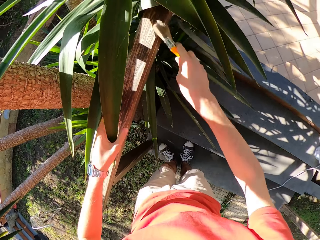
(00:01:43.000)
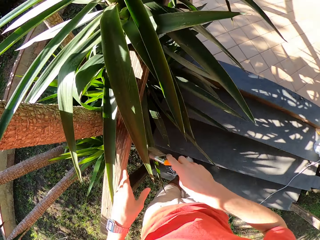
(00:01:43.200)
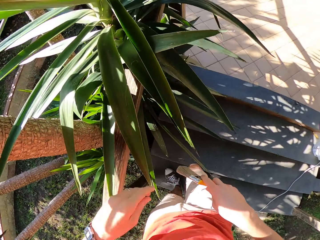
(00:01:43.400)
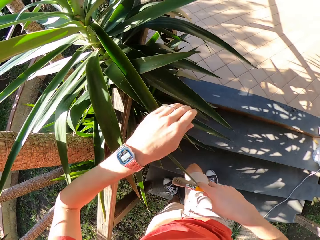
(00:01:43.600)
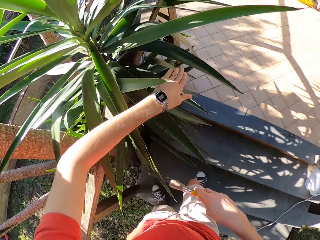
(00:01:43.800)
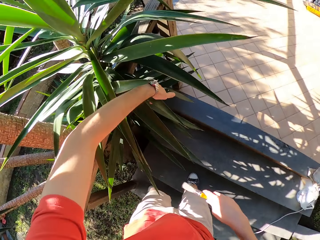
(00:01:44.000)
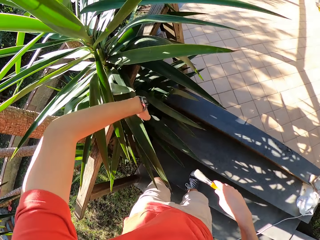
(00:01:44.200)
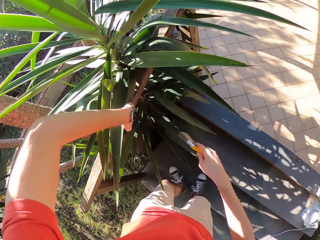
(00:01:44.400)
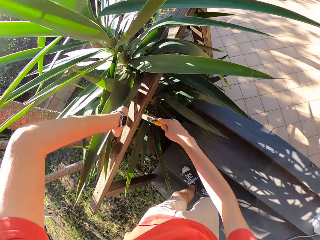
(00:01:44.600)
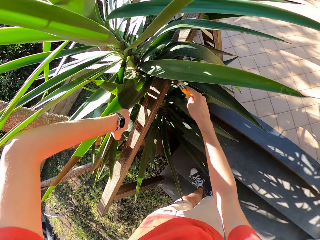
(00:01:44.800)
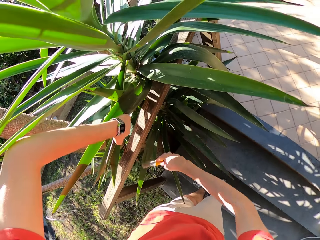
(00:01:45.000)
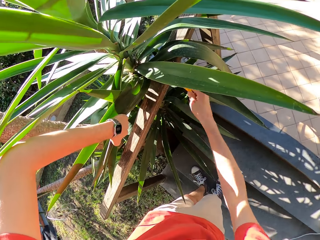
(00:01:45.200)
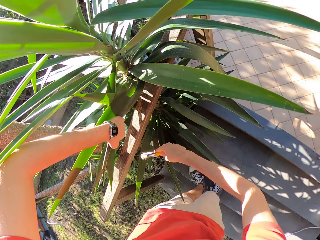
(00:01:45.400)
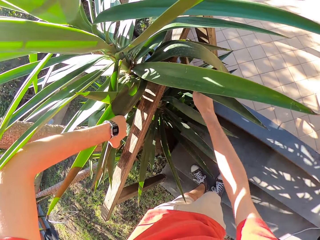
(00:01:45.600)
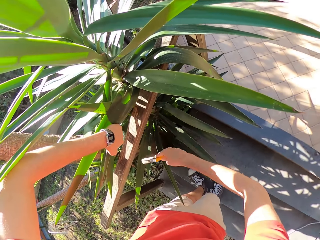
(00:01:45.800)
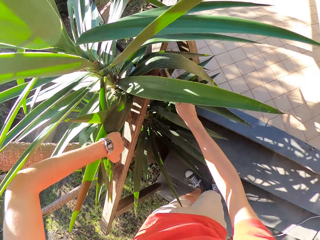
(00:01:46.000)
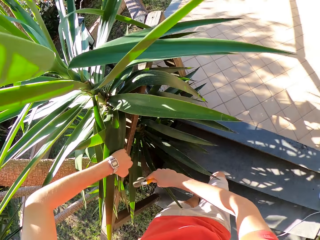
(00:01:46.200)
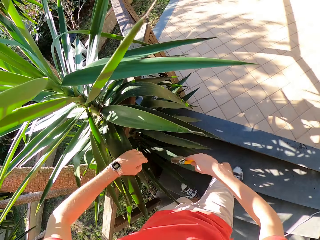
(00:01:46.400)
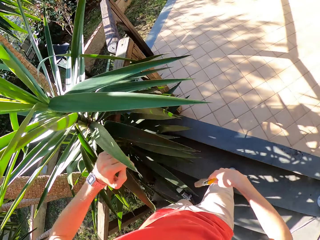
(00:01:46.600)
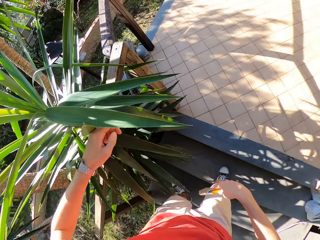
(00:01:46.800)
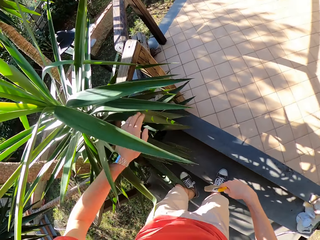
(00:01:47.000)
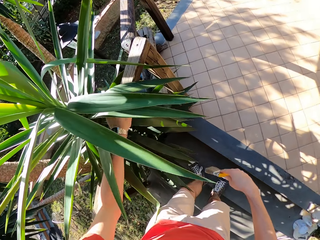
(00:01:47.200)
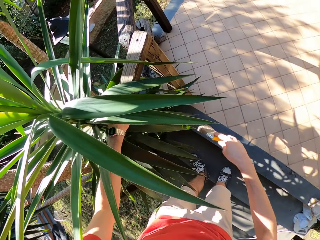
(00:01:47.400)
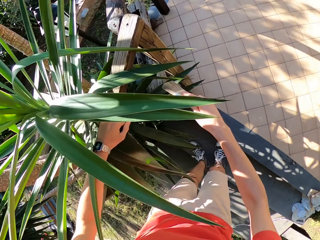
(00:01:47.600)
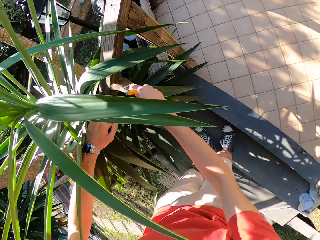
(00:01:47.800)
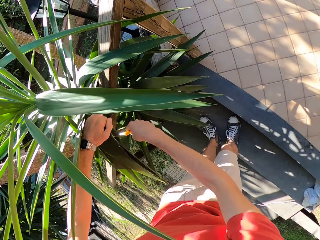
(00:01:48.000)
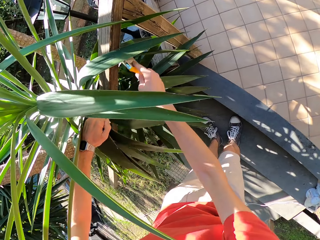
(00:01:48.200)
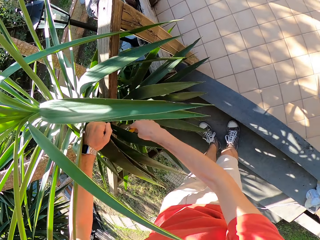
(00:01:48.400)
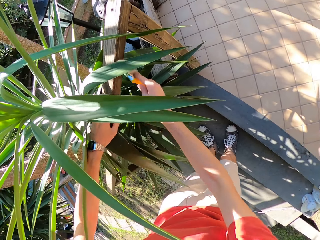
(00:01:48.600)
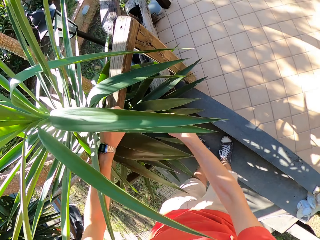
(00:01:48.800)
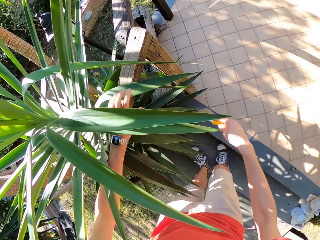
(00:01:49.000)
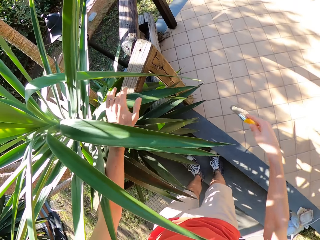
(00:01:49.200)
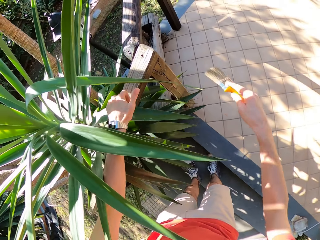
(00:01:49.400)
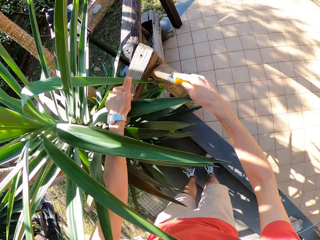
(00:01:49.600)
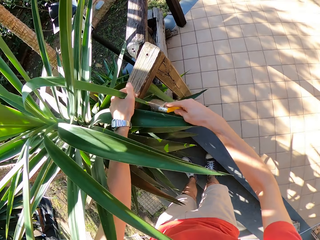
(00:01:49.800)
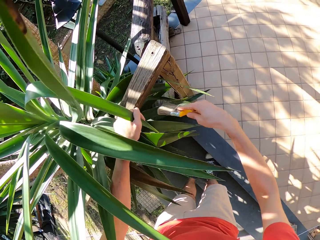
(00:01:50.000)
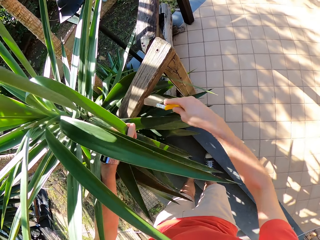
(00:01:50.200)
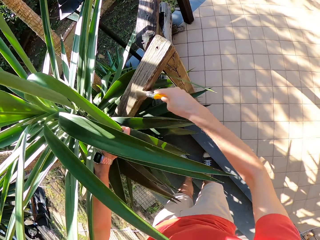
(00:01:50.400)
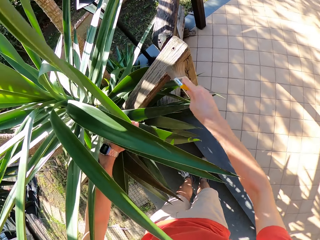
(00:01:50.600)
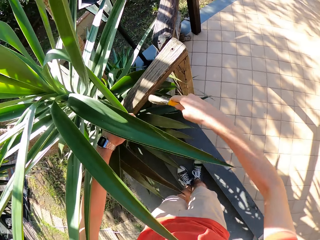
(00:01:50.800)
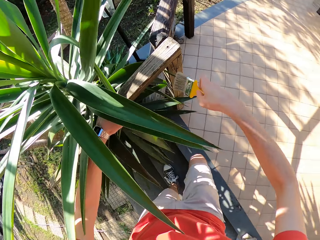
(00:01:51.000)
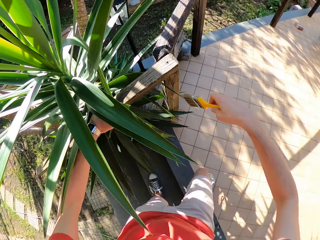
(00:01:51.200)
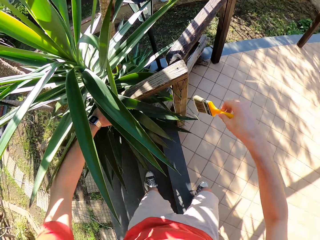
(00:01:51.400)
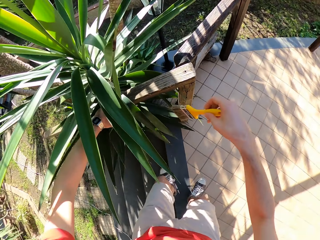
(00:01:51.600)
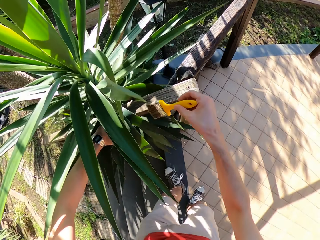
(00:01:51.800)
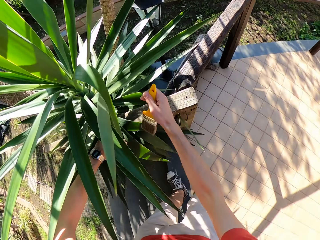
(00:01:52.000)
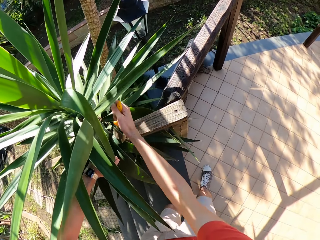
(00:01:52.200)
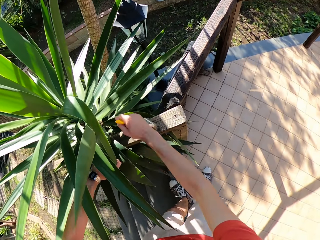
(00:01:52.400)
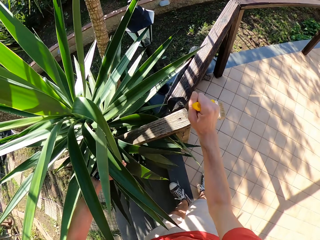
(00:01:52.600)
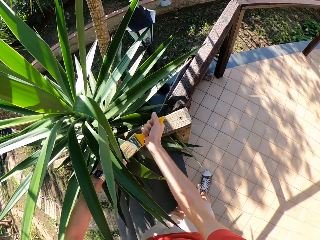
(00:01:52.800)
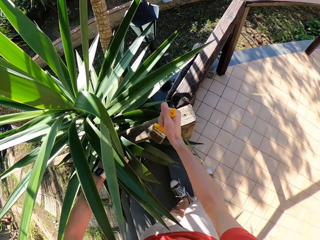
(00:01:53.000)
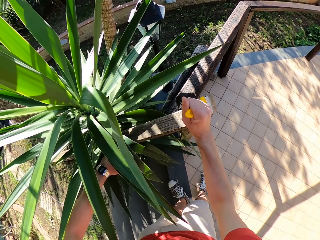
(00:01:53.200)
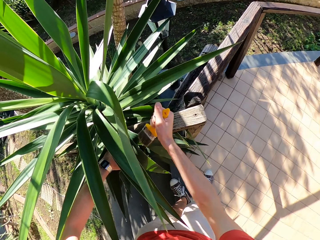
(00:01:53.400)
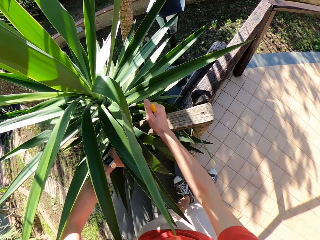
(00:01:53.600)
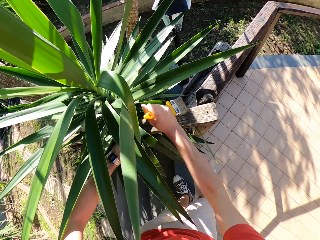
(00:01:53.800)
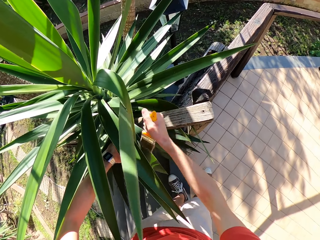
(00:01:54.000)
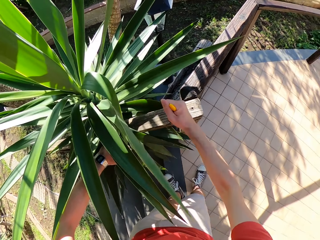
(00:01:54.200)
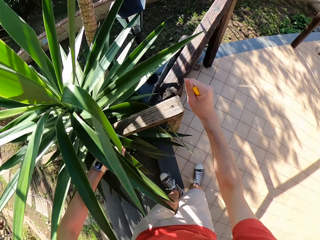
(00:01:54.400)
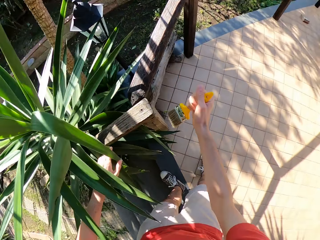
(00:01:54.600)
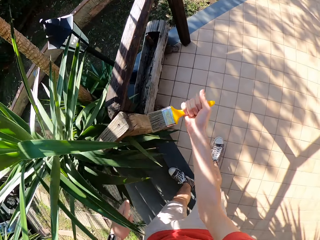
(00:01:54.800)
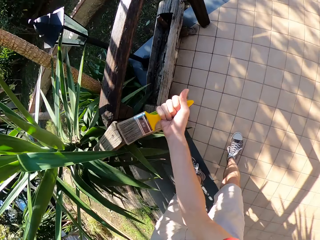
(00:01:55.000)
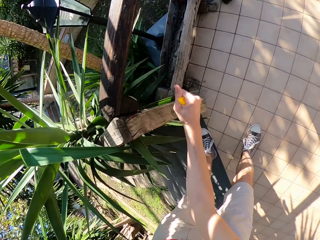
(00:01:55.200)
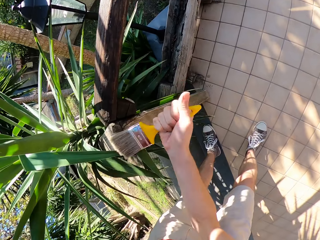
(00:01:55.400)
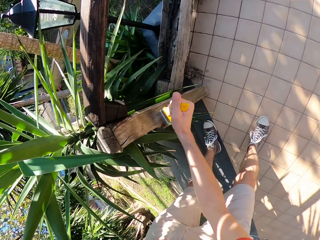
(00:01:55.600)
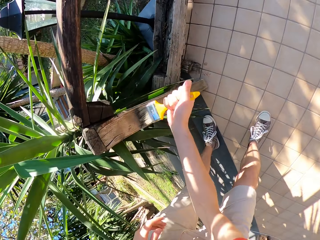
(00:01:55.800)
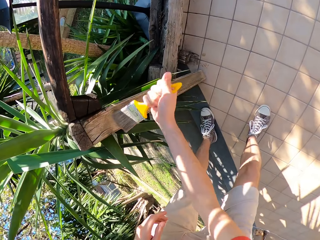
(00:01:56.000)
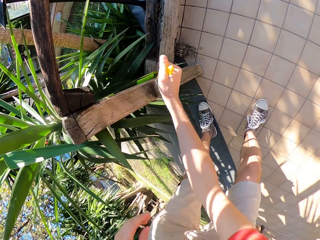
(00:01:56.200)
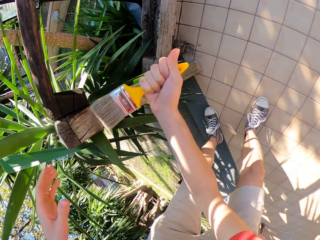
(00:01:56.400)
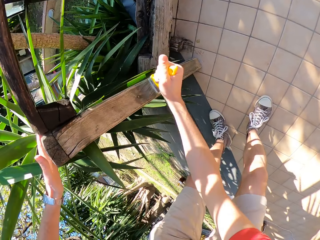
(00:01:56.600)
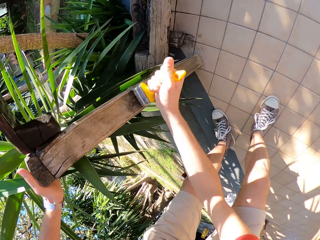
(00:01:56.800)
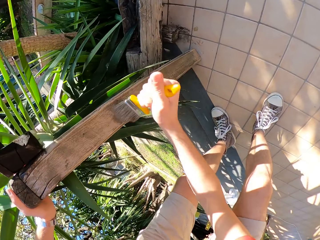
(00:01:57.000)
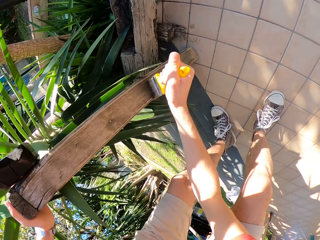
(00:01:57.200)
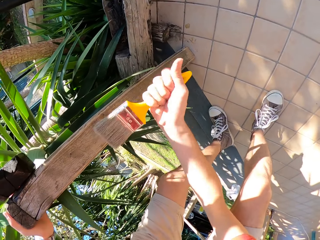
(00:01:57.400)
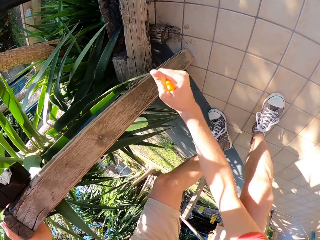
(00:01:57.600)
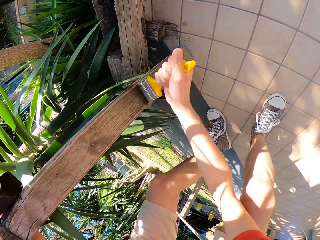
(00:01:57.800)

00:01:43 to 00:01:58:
The camera wearer adjusts the plant with his left hand. He pulls the leaves. He wipes the wooden rail with a brush. He brushes the wooden stair rail with the paint brush.

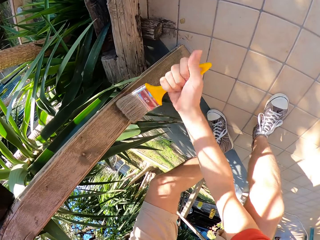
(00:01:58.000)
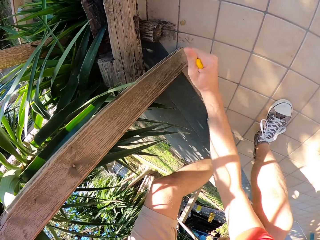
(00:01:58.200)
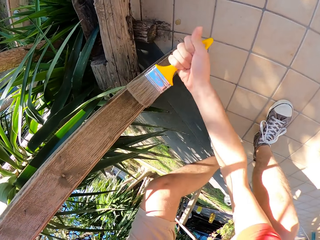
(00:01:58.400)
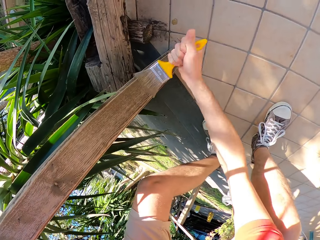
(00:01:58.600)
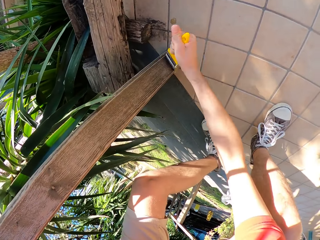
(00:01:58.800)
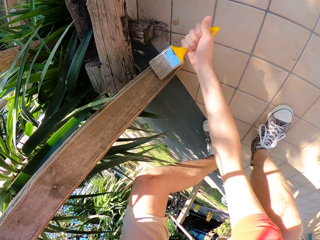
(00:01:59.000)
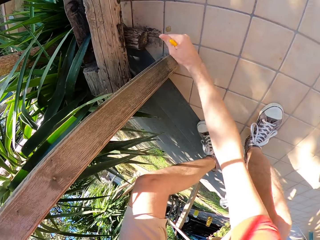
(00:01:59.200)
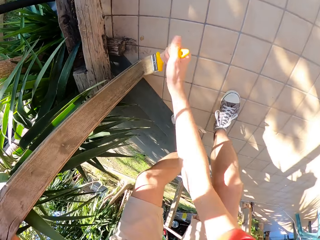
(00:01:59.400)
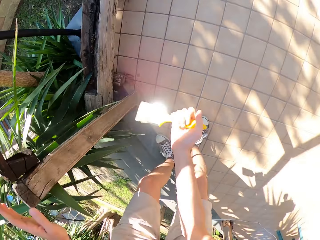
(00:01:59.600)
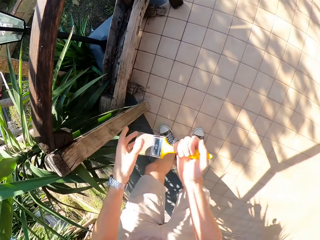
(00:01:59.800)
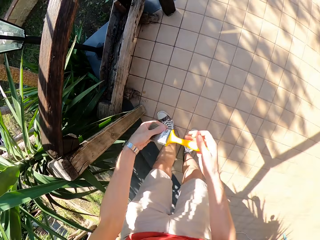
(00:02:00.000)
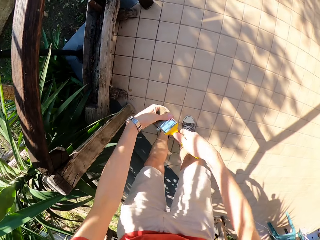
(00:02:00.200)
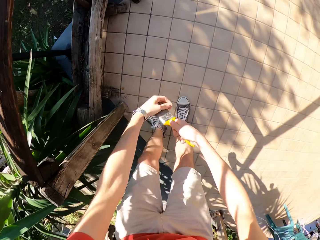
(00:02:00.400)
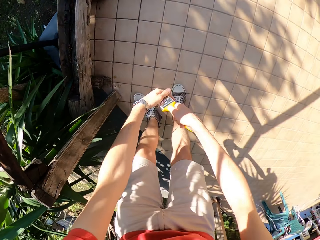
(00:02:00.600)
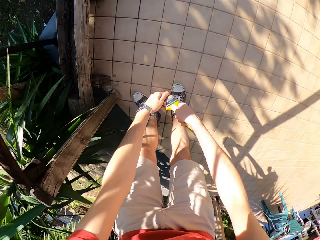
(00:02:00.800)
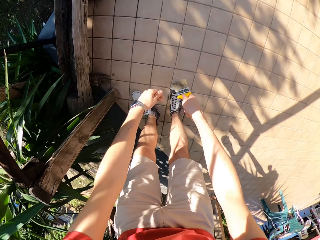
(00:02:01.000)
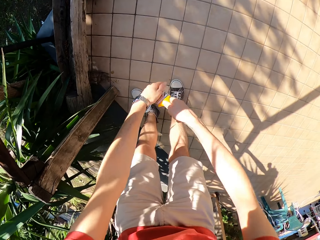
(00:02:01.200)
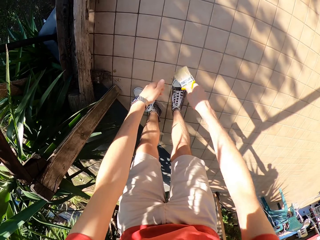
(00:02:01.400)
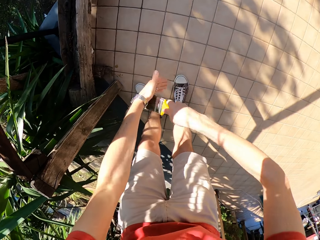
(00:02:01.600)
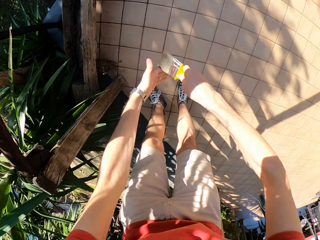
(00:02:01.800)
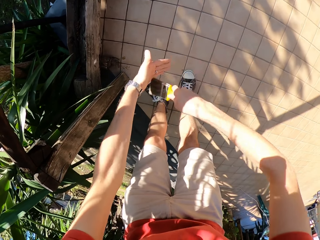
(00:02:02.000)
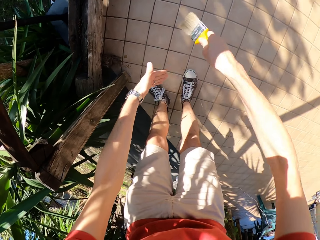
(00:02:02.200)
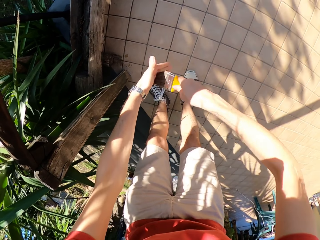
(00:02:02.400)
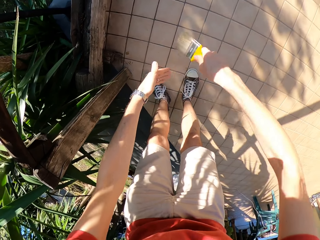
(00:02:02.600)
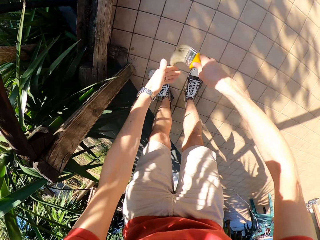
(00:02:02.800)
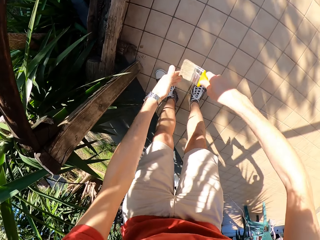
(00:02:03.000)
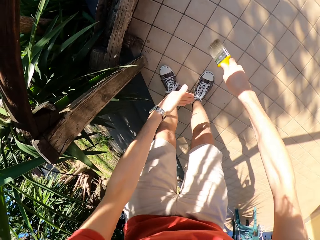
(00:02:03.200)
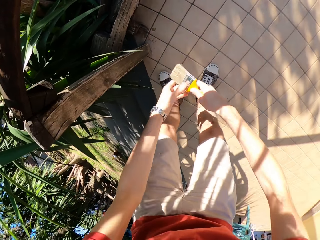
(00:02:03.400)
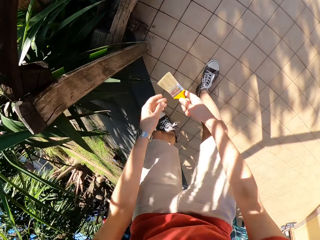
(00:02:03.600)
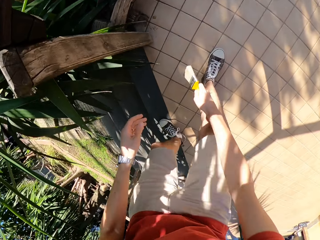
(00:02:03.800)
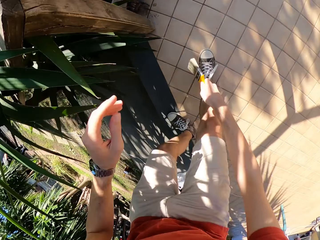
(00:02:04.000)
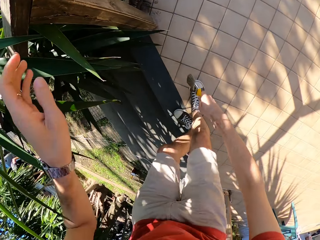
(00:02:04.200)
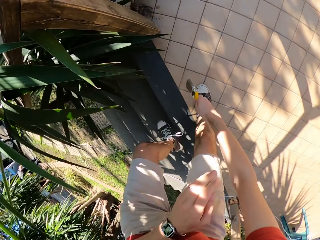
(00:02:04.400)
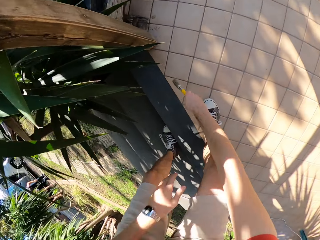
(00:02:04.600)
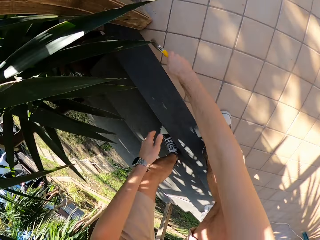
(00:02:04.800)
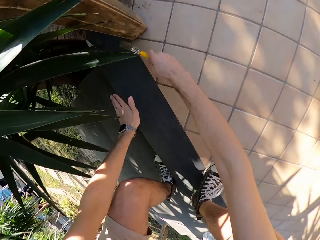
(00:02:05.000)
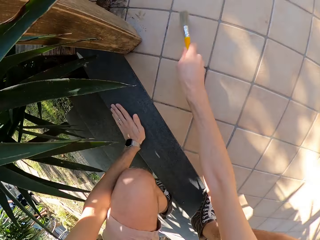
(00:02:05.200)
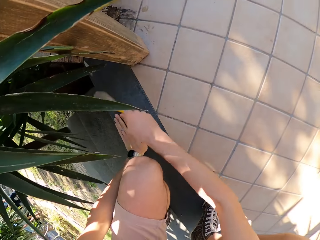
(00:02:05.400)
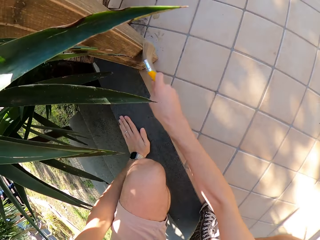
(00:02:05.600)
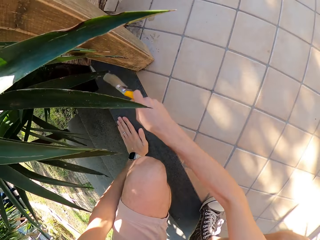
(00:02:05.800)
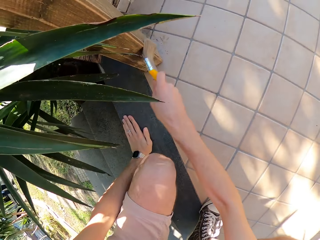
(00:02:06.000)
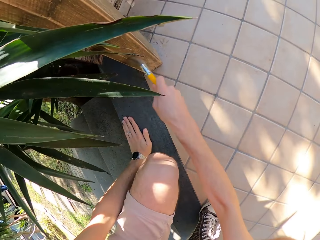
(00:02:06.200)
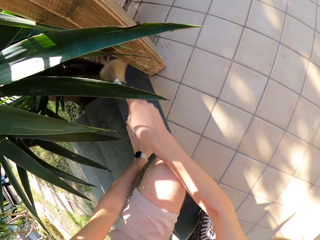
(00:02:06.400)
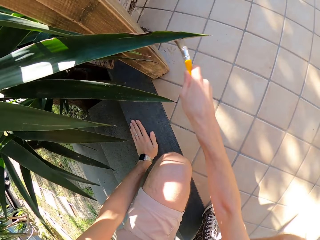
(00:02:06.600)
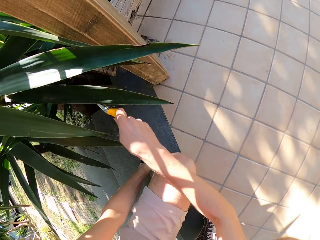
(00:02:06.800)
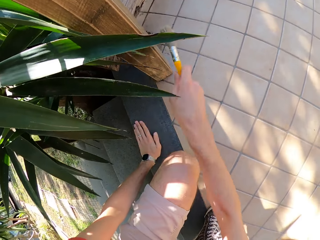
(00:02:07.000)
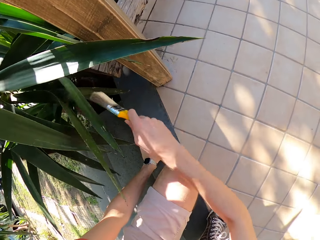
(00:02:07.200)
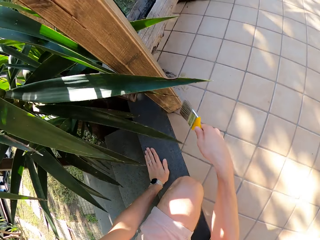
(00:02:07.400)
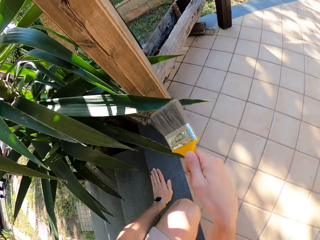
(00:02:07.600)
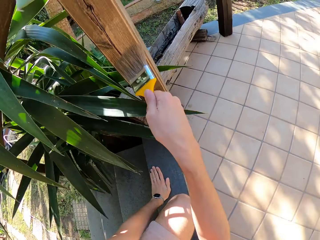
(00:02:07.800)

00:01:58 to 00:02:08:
The camera wearer brushes the paint brush on his left hand. He brushes the wooden stair rail with the paint brush.
